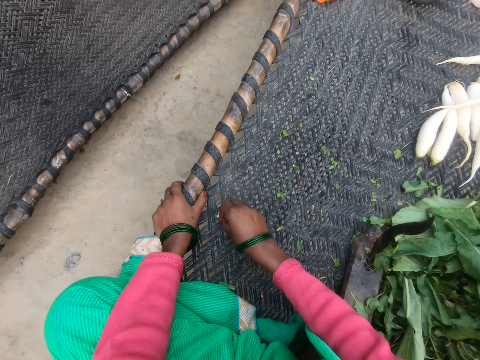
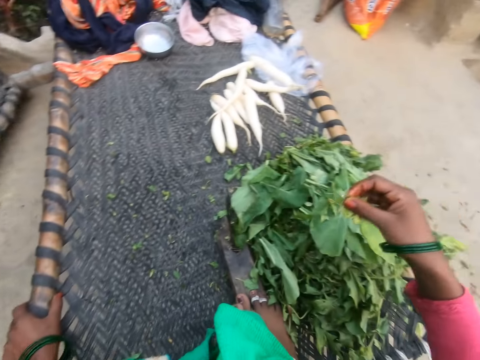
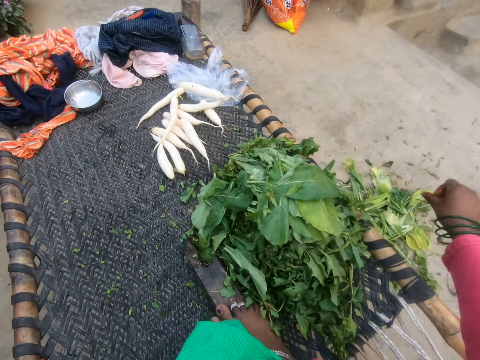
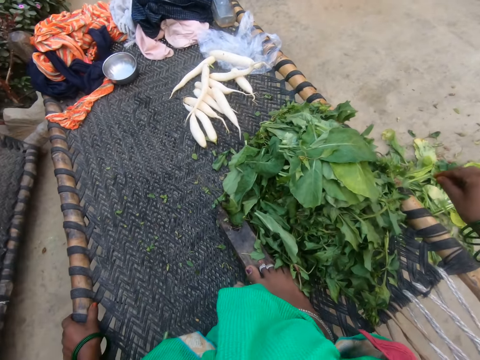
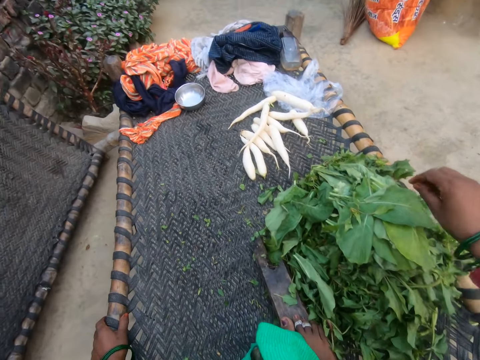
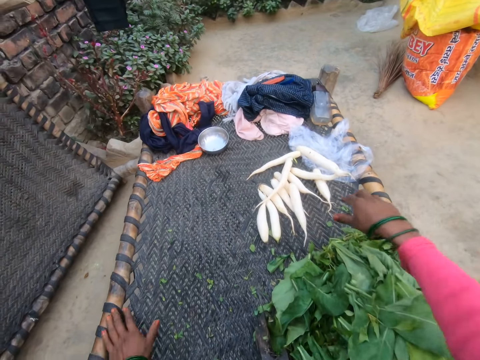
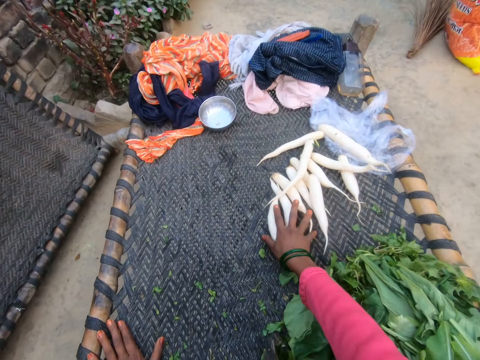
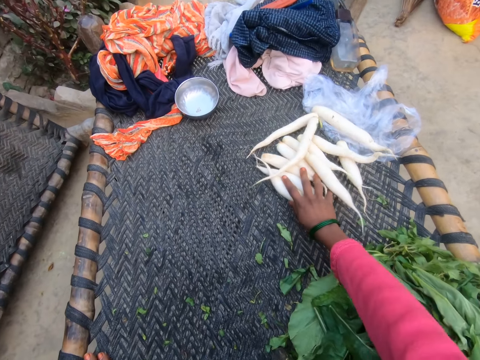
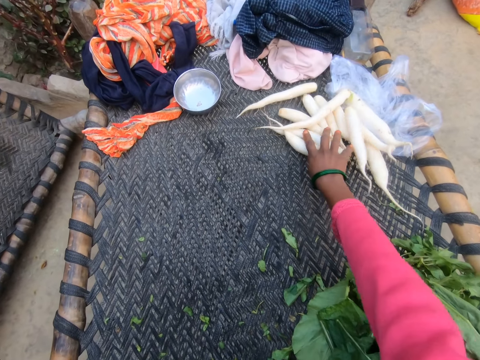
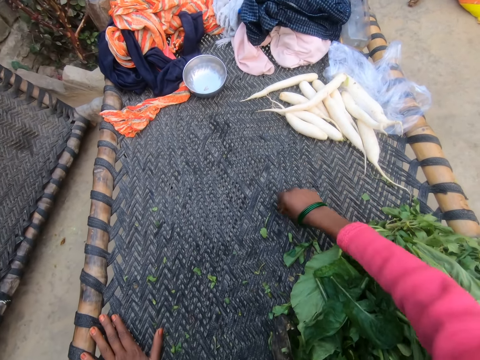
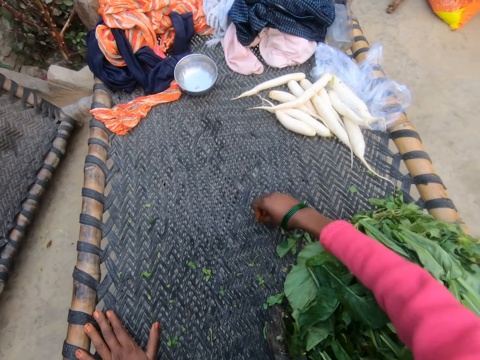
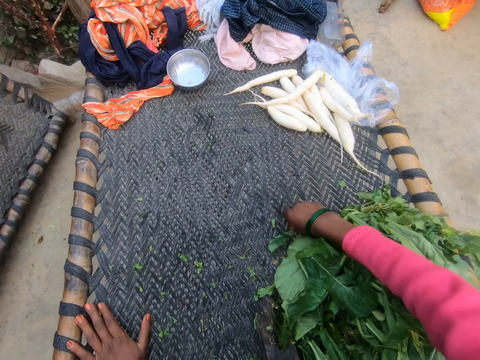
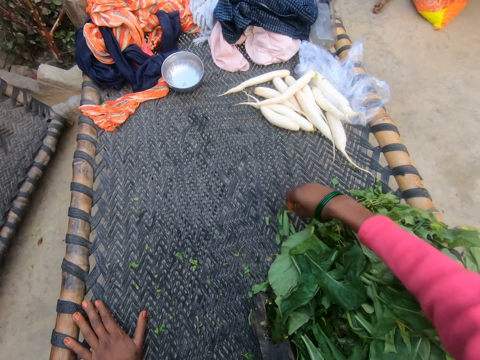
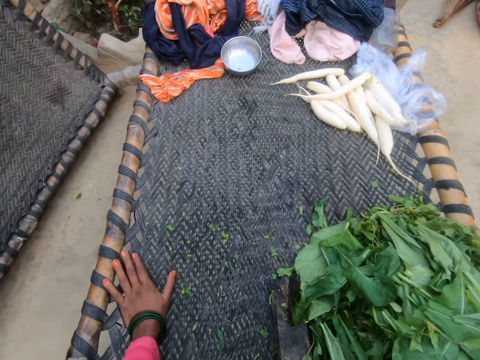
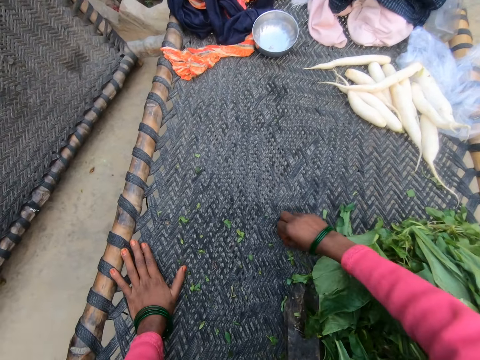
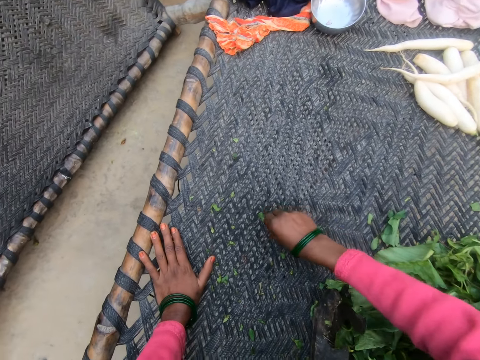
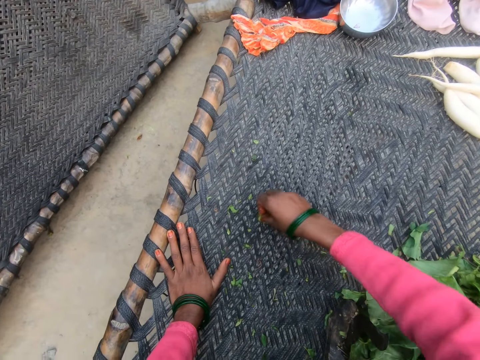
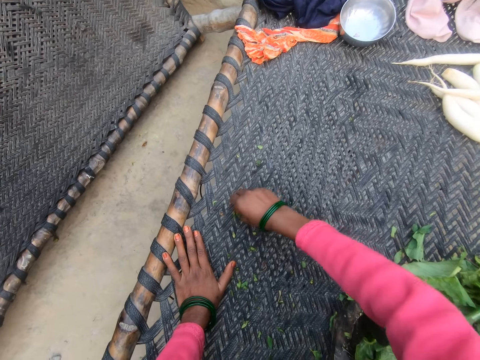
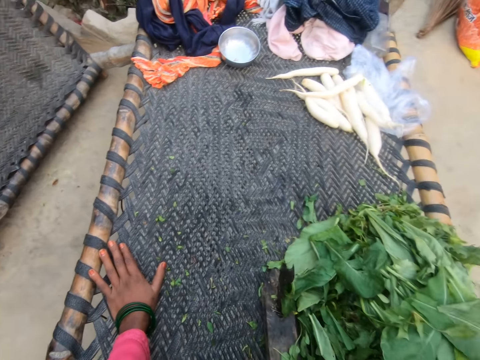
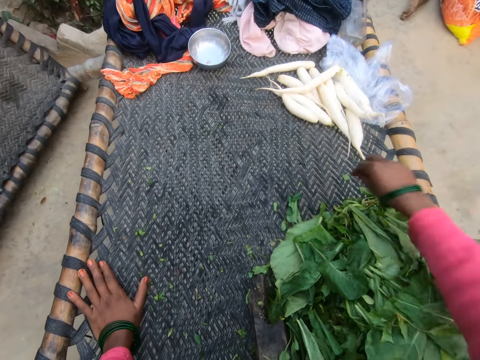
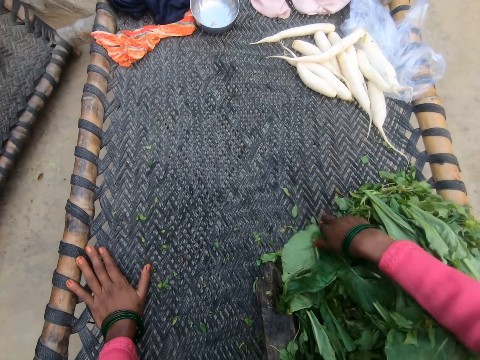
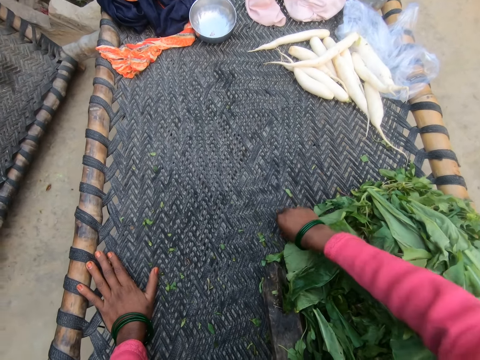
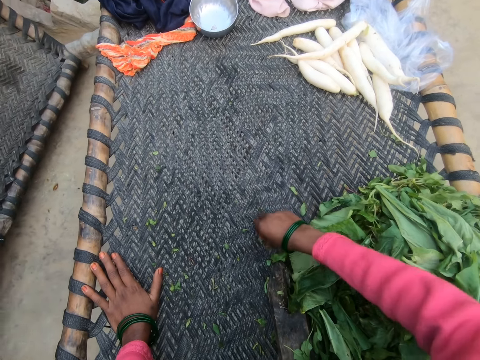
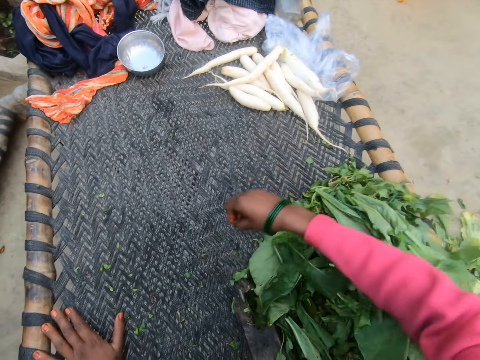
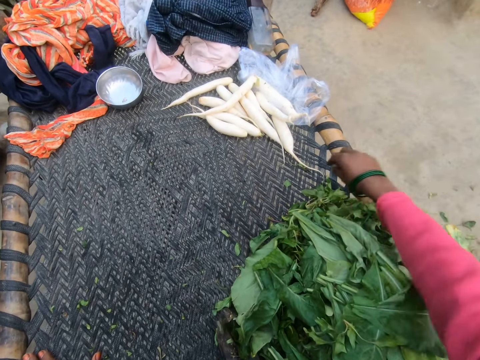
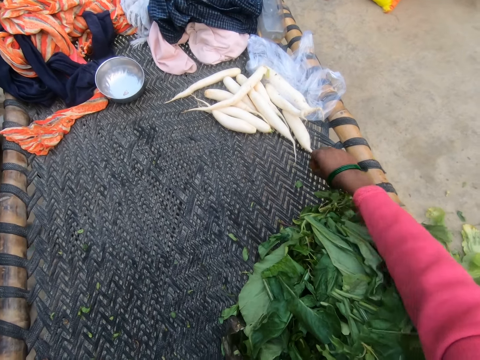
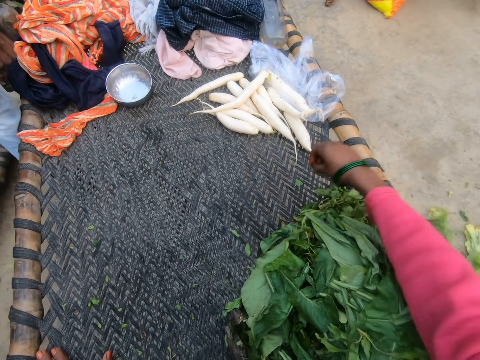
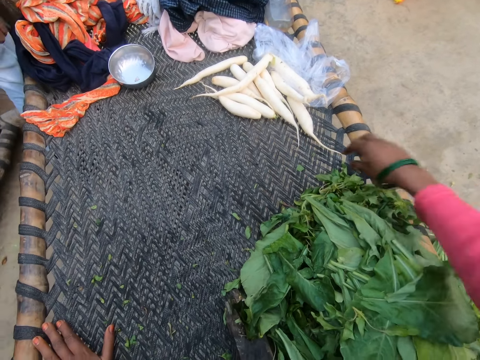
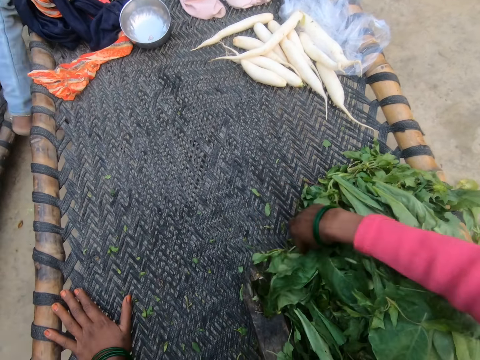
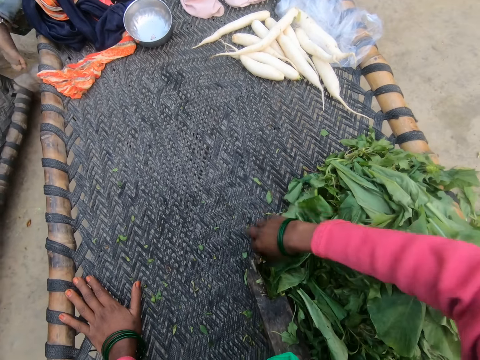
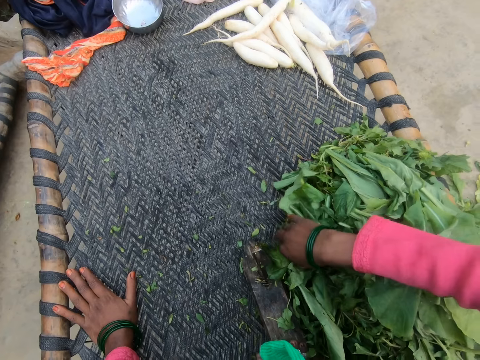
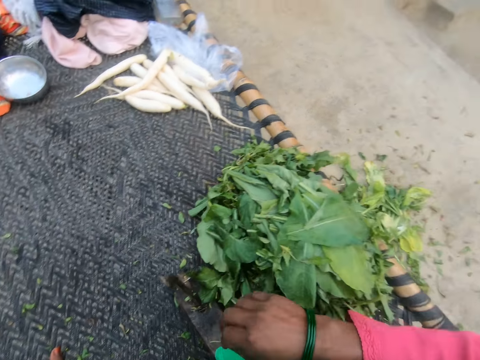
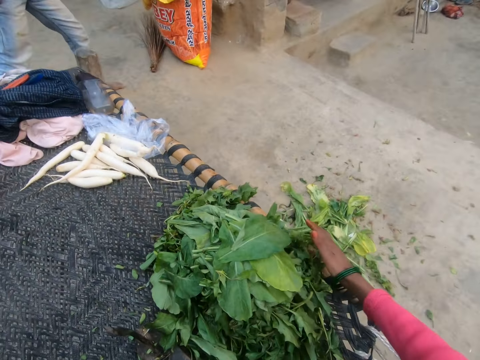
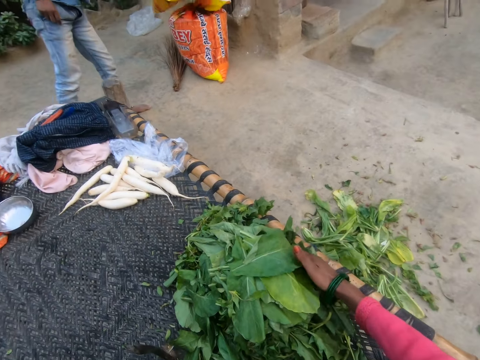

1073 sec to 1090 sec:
The camera wearer throws the stalks on the floor. They push the white carrots away. They pick the stalks from the table. They throw the stalks on the floor. They pick the remnant stalks from the table. They throw the remnant stalks on the floor. They pick the remnant stalks from the table. They throw the remnant stalks on the floor. They push the vegetable heap closer.

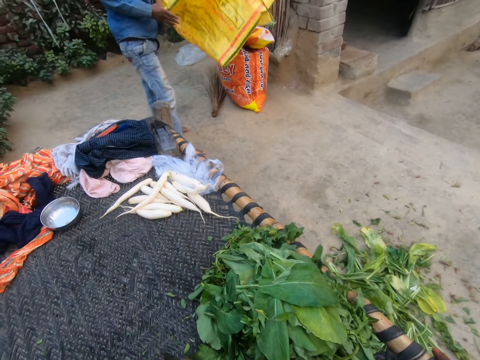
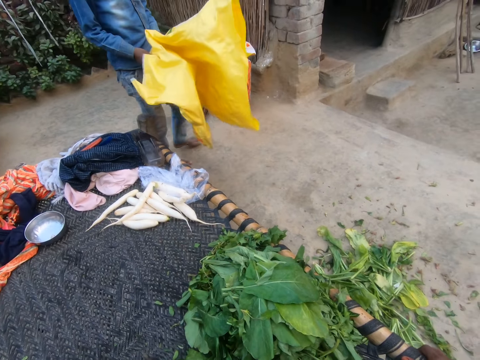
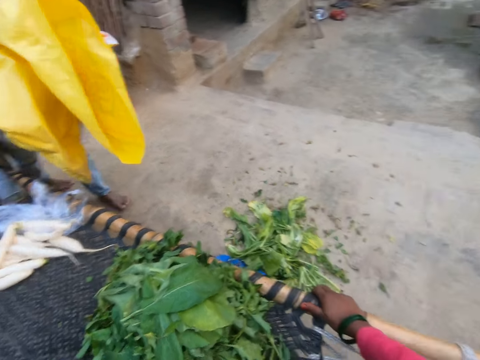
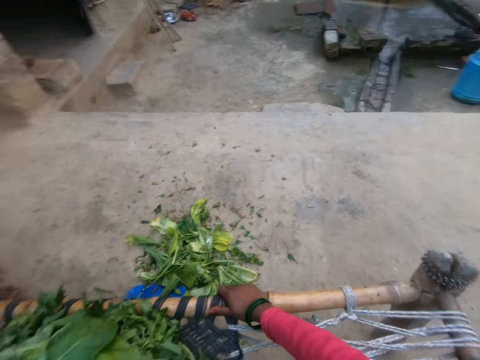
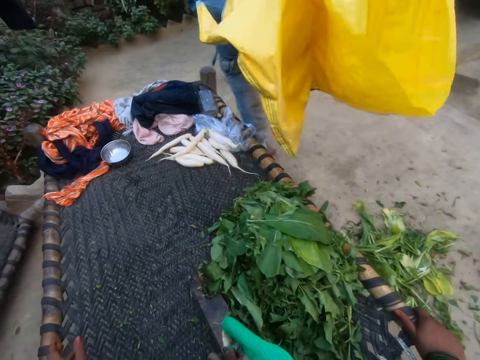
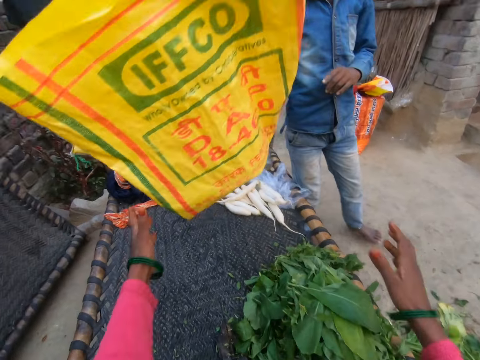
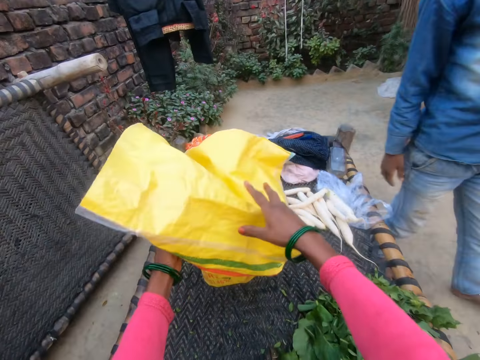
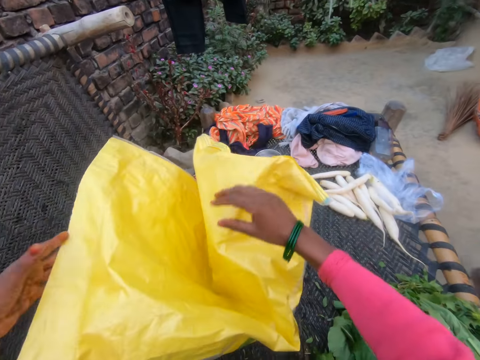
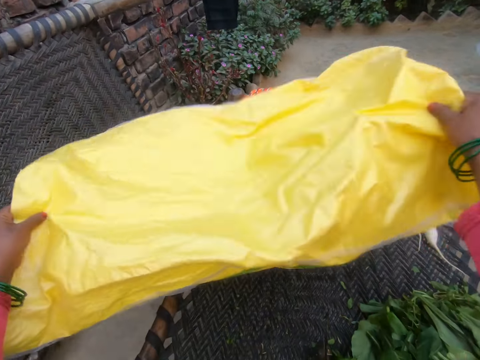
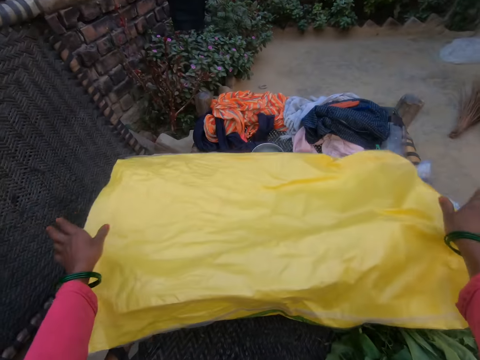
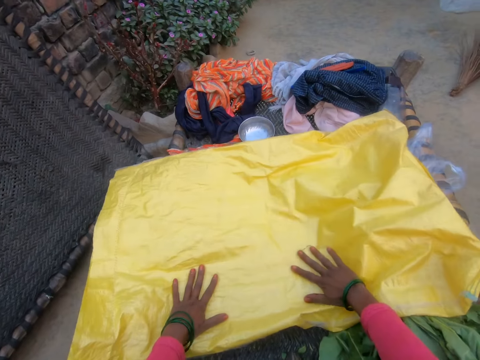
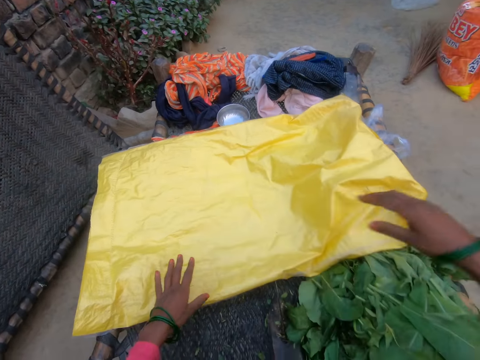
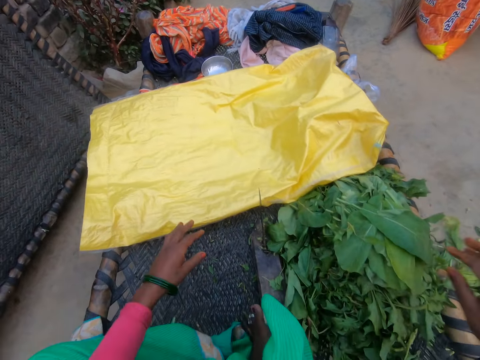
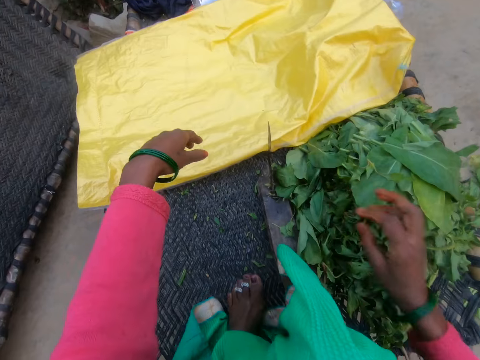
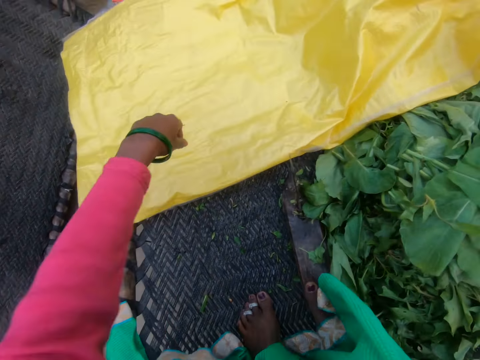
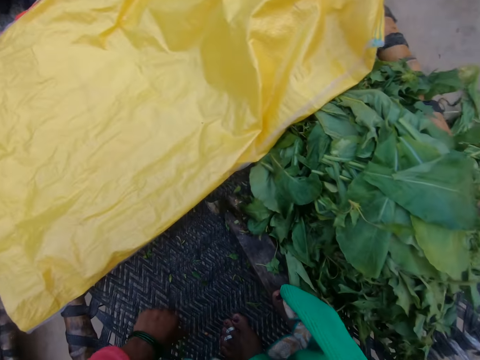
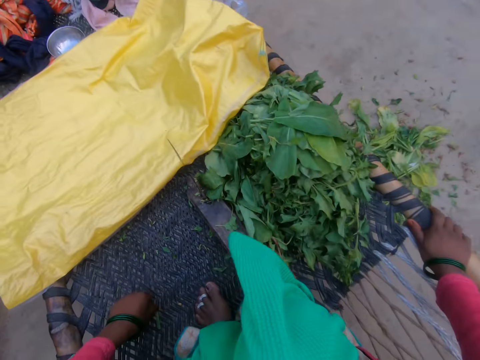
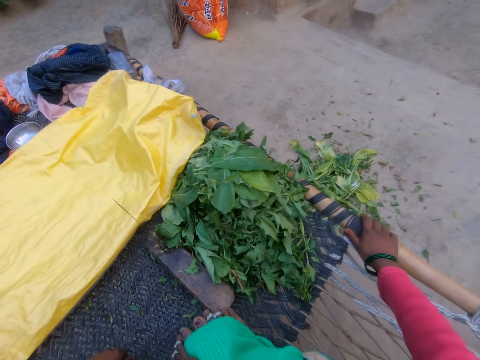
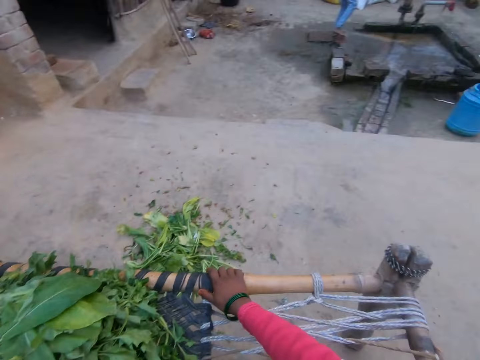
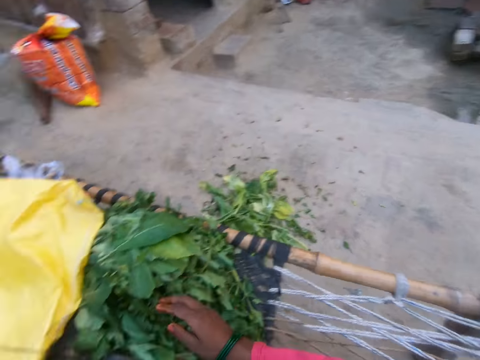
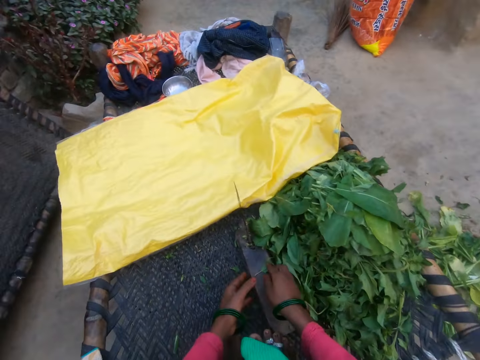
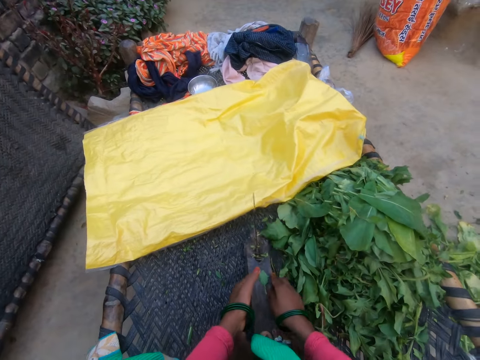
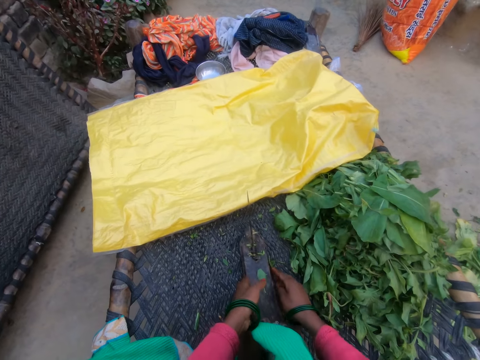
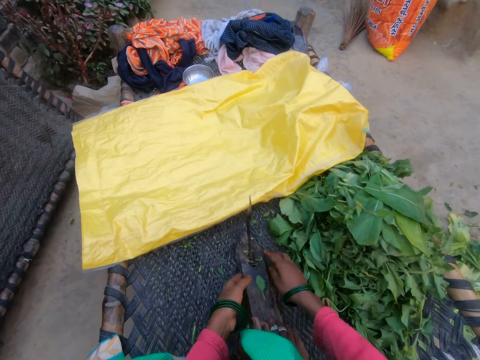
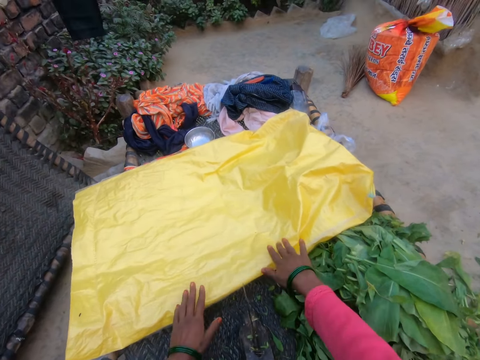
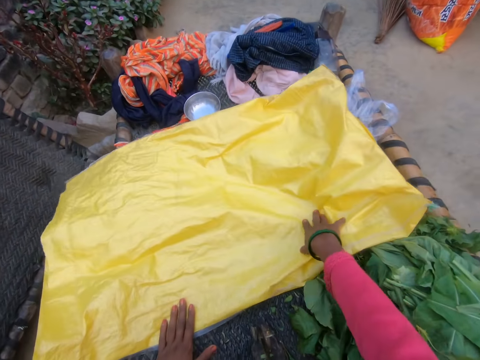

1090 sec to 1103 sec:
A man holds the sack. The camera wearer gives a woman the sack. The man drops the flour sack for the camera wearer. The camera wearer catches the flour sack. They hold the sack, straighten the sack, and put the sack on the table. They touch the wood. They move the vegetable cutter.
